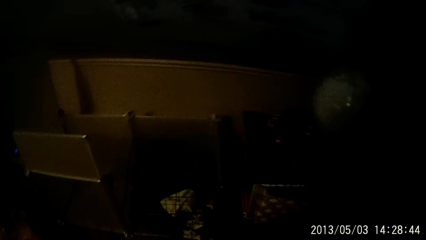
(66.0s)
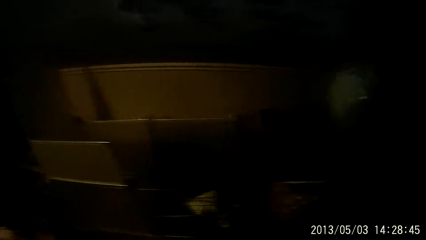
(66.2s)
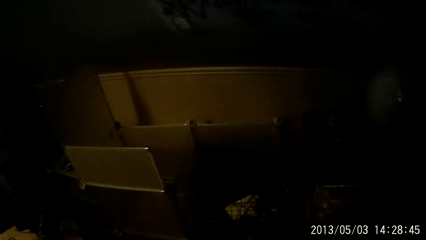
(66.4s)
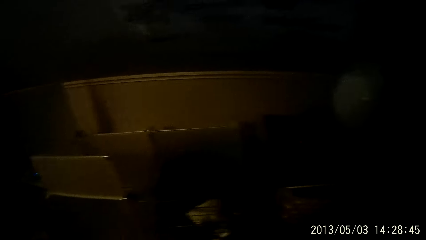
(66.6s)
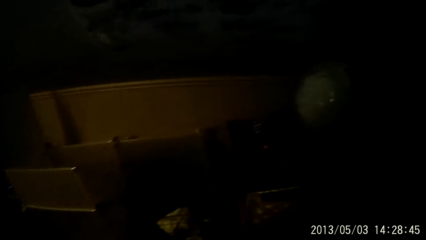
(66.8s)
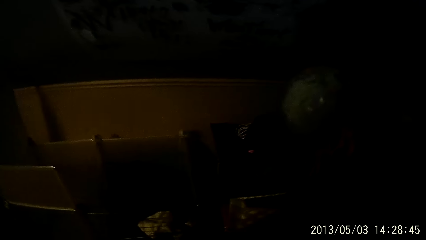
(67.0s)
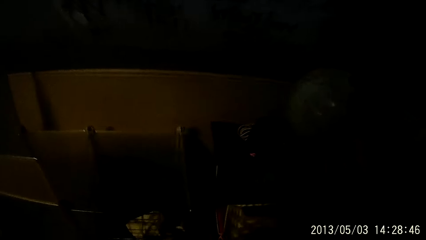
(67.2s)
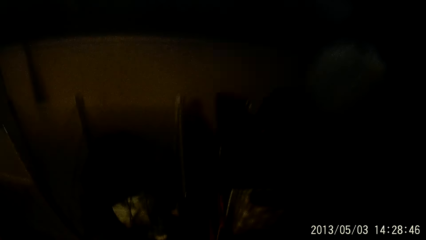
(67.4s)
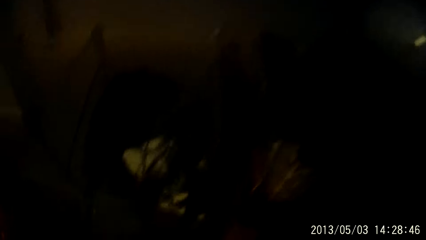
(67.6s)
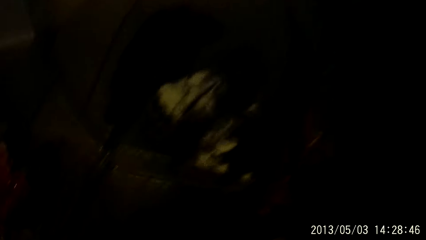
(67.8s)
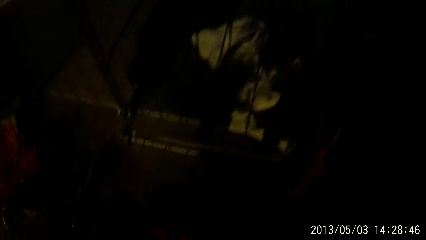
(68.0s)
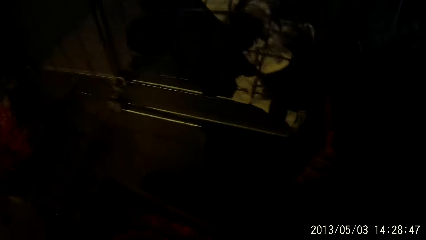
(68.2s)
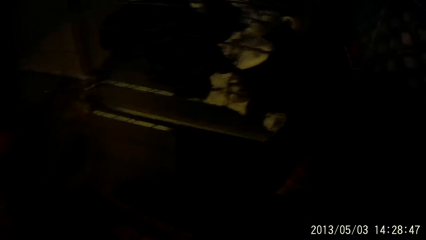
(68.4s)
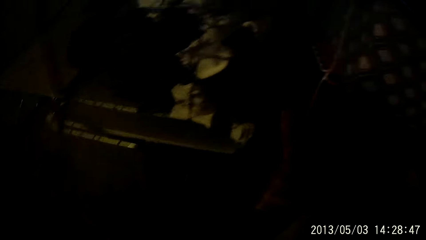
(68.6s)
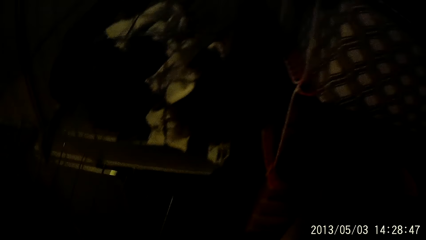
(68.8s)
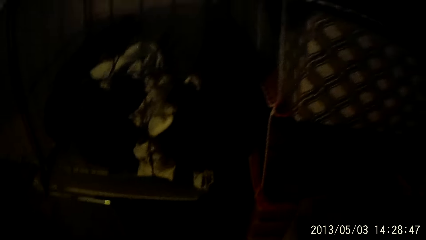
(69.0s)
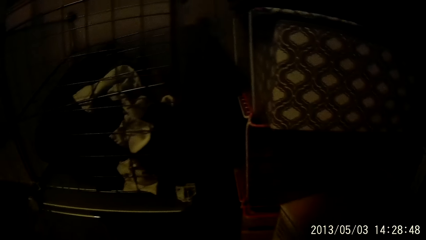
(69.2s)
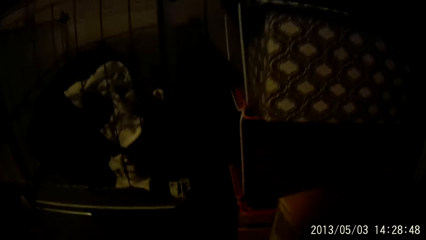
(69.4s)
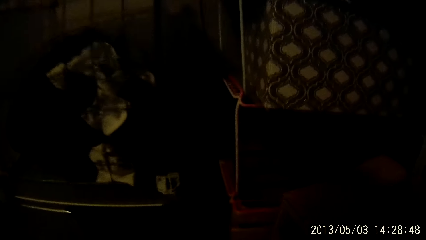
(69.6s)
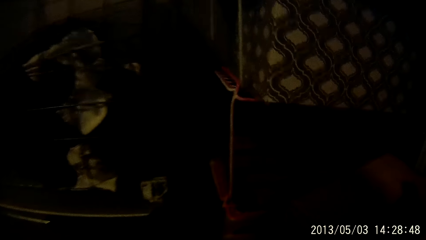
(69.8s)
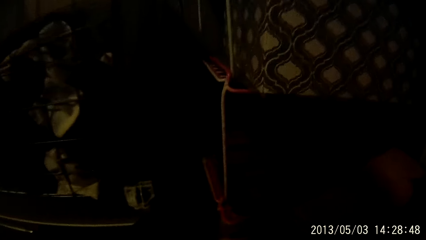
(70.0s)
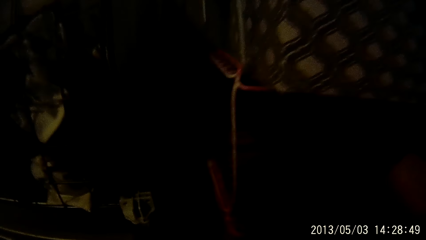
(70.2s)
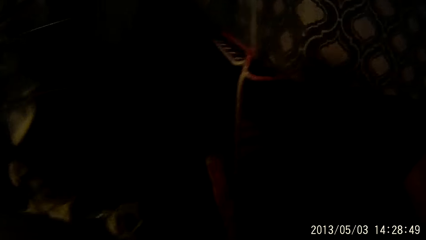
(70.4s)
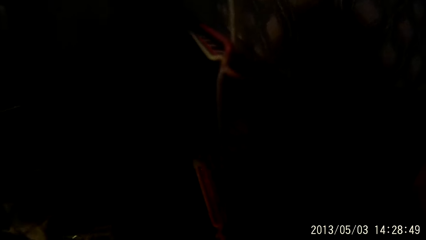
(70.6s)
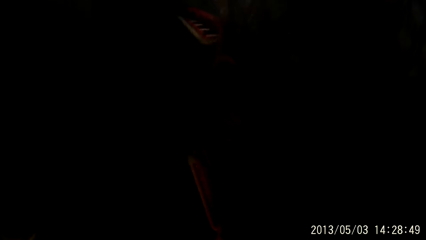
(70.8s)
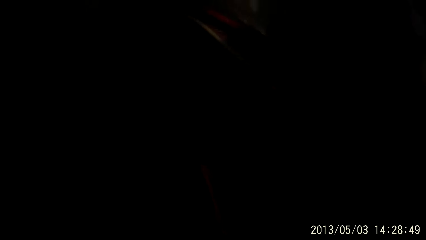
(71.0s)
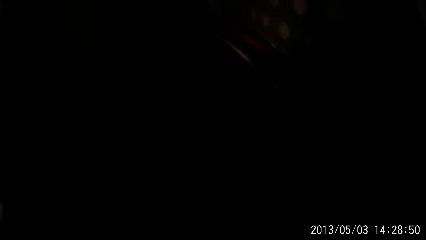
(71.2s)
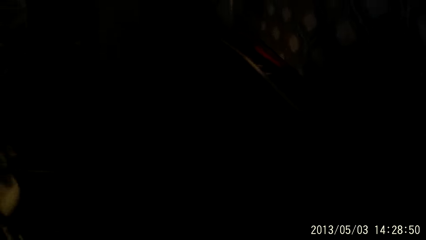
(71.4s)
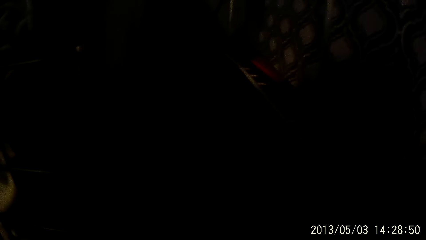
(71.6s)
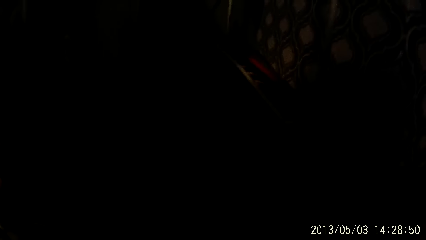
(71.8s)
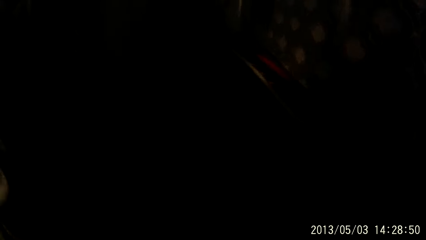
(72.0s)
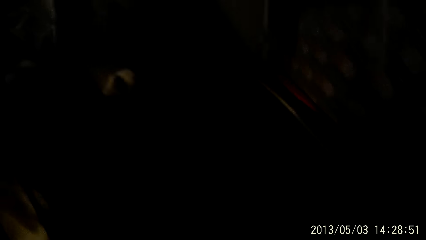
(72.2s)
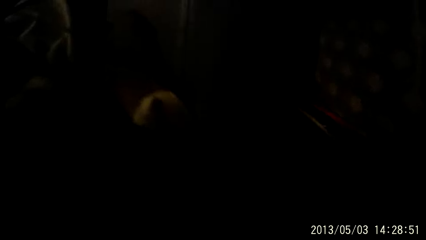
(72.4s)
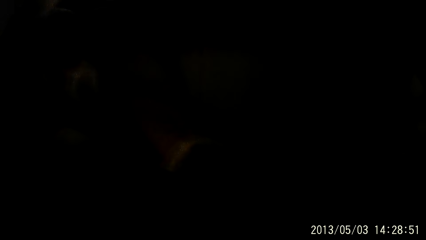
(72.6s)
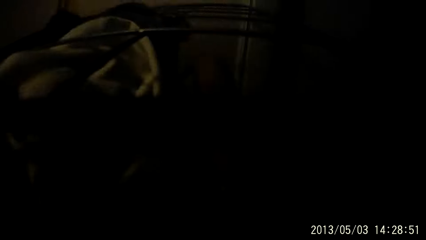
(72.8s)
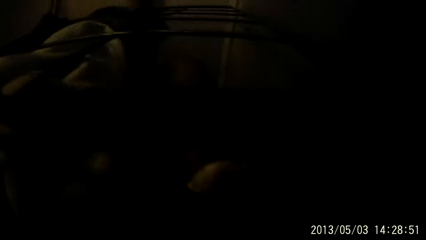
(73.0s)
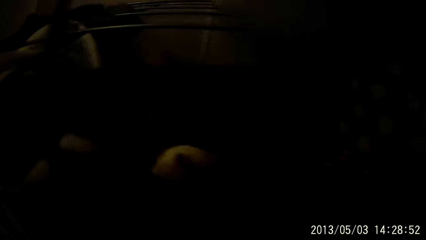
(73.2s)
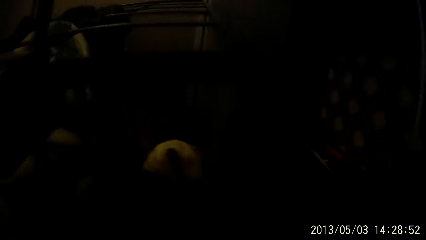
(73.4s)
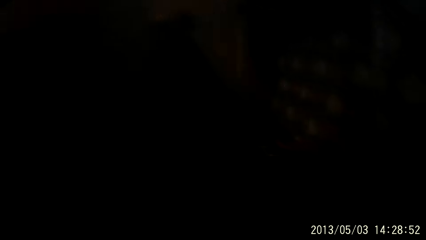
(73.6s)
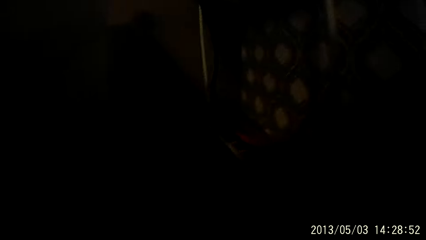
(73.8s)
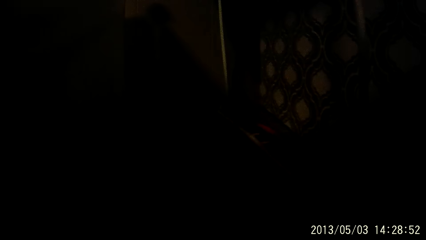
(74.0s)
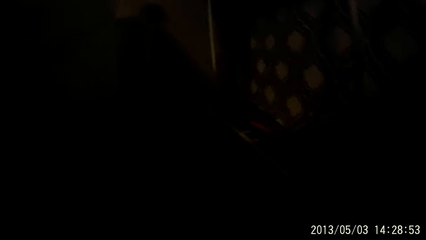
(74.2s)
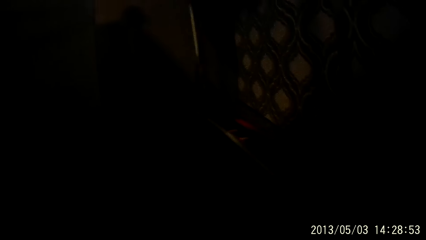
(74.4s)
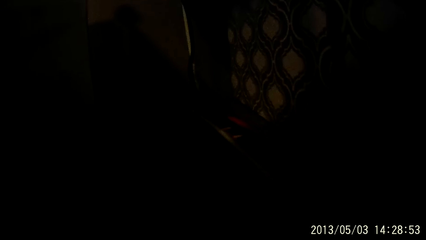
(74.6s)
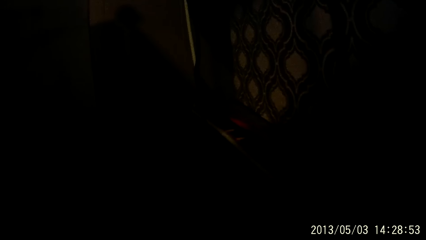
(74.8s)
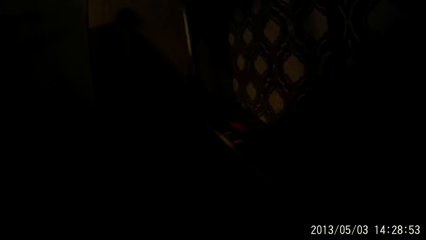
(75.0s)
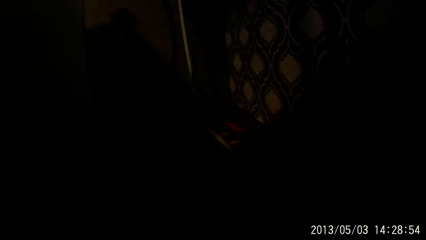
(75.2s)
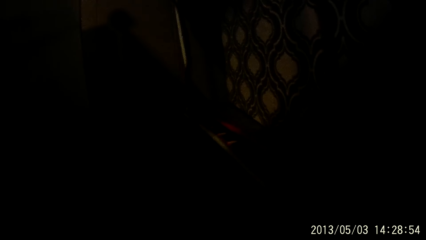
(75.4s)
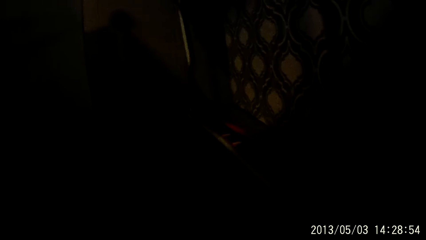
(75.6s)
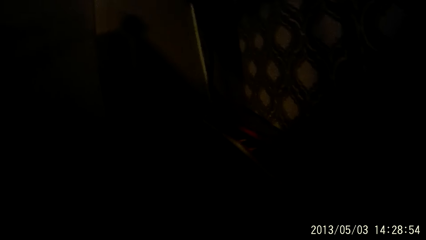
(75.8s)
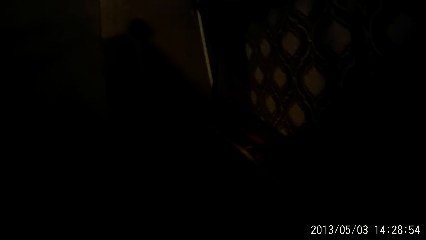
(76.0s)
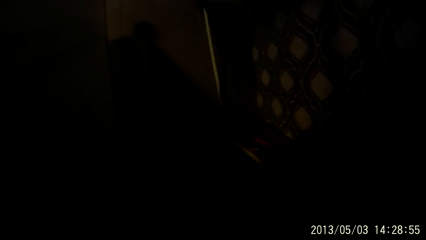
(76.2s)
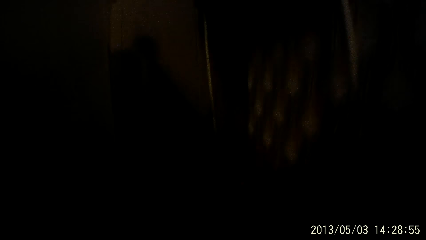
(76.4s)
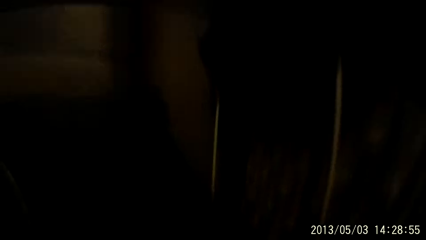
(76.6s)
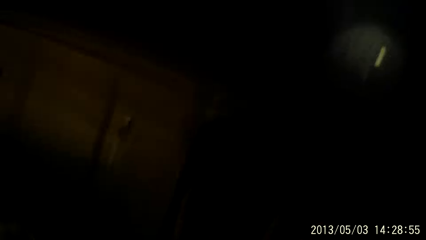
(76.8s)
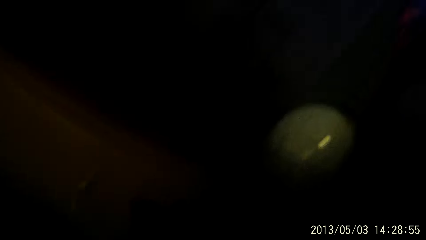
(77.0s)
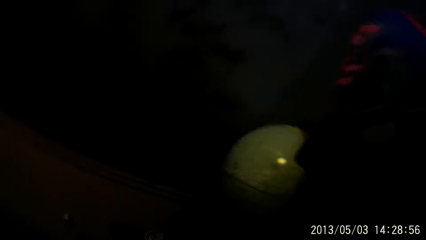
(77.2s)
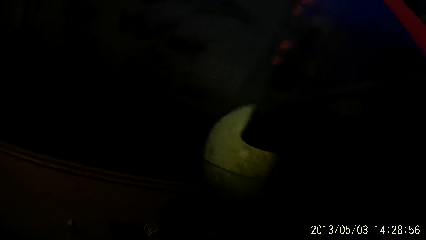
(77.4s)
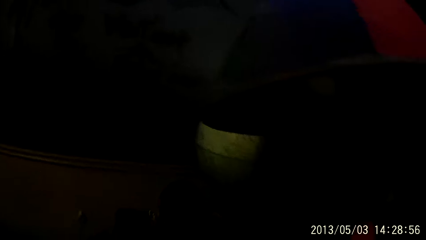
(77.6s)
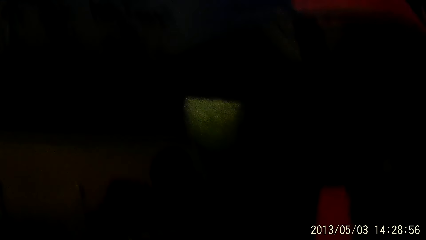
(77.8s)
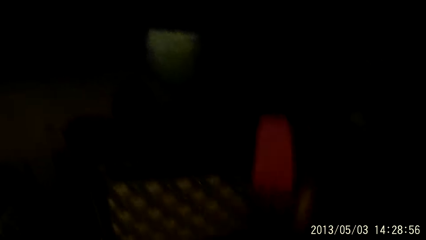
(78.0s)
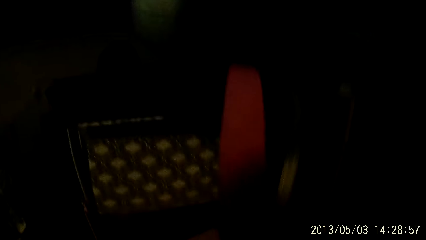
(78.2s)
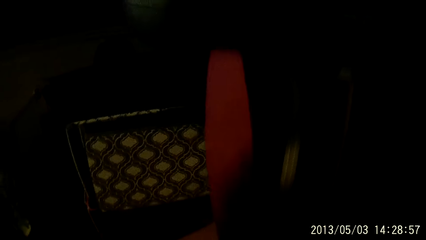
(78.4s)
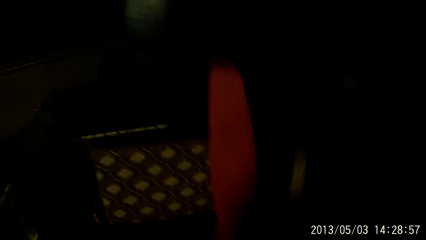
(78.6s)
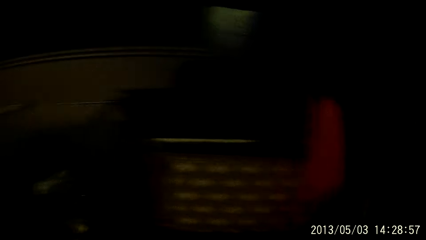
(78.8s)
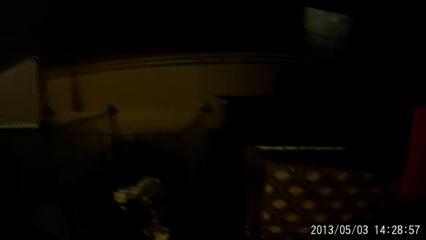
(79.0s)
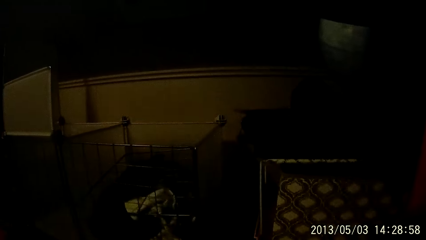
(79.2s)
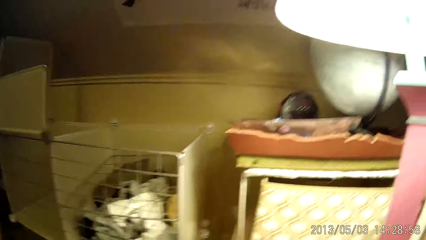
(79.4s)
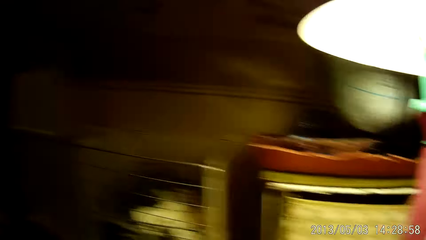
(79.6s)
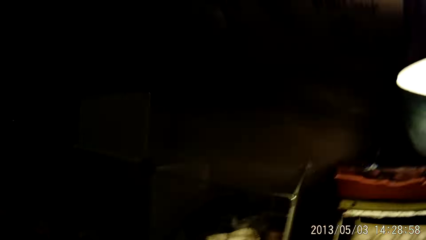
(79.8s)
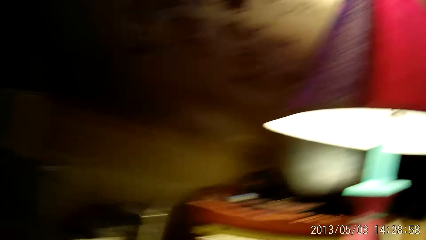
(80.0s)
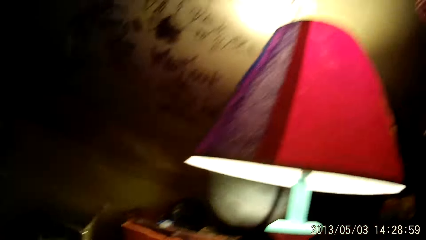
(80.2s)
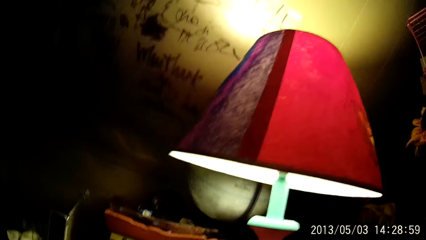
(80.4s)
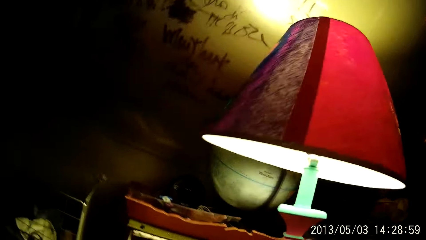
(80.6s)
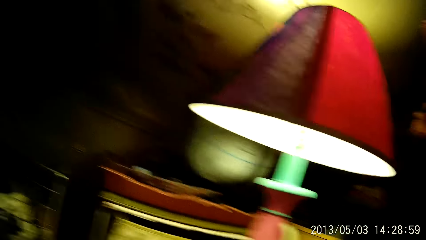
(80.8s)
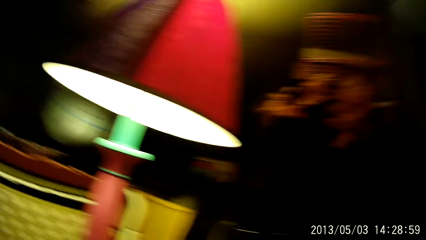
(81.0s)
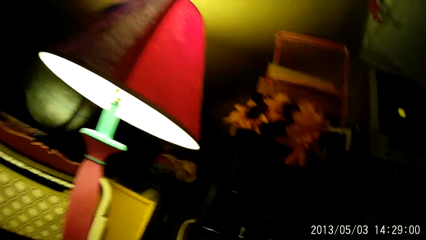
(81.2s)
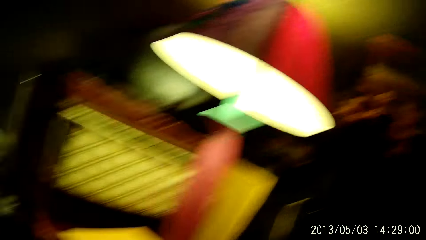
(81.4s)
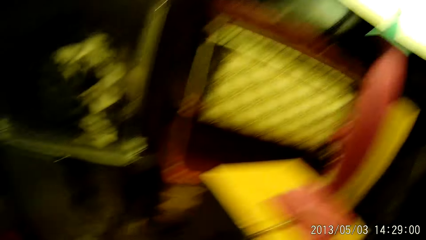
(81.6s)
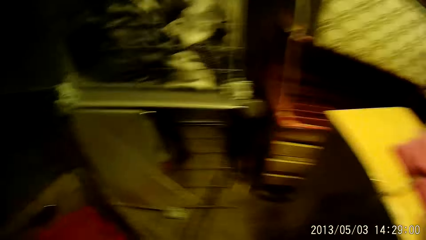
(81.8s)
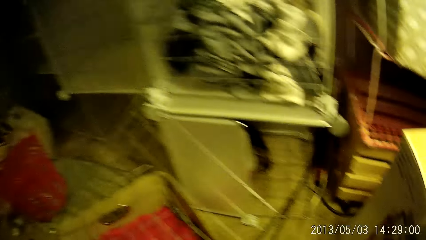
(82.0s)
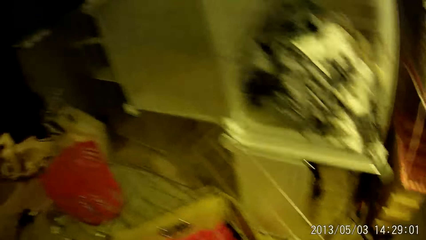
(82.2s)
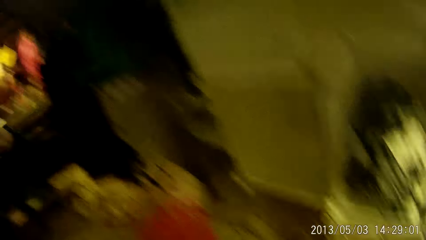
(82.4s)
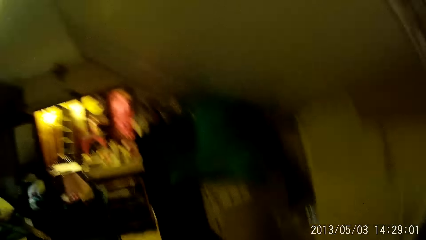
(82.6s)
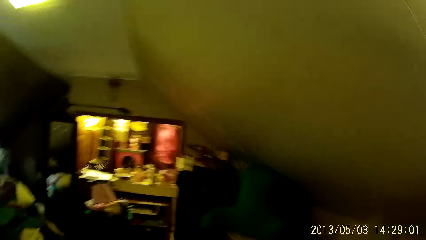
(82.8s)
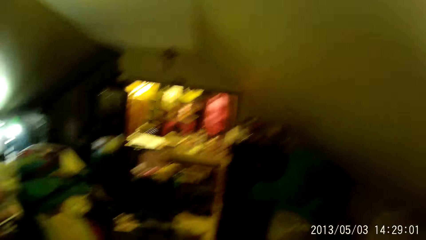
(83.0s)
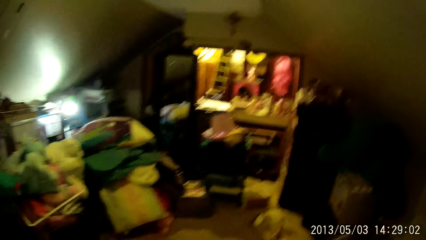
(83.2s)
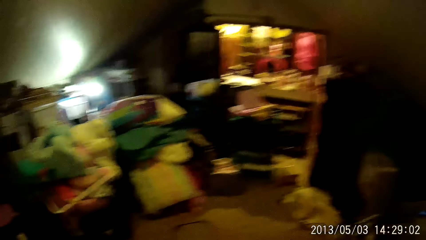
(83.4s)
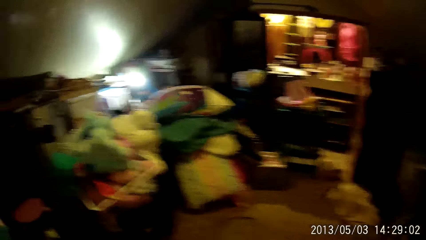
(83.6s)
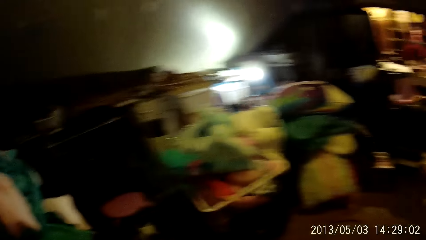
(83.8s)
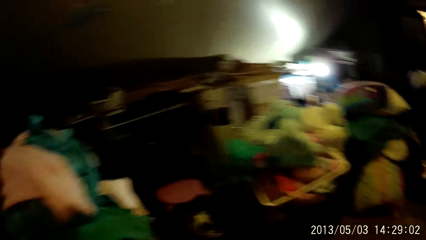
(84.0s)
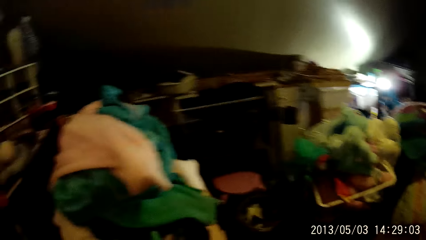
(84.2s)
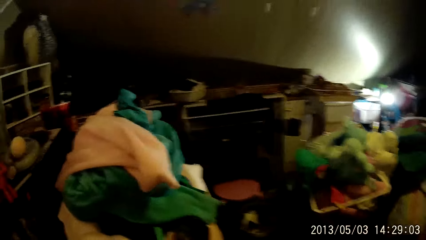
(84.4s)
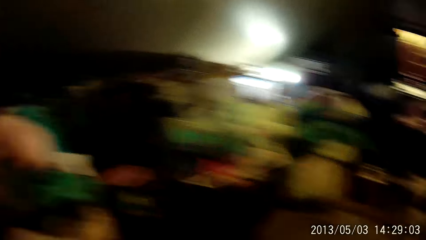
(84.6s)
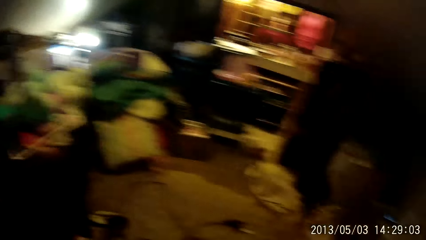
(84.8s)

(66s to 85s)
The camera wearer turns on the lamp.
